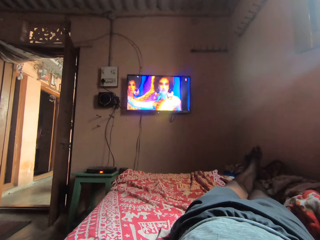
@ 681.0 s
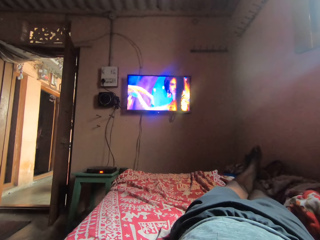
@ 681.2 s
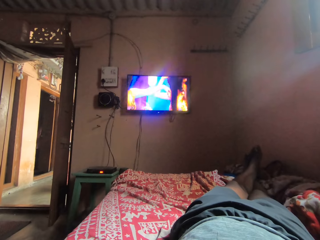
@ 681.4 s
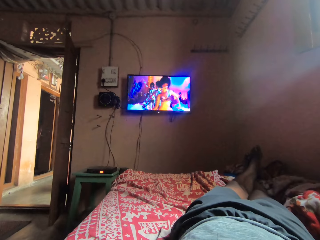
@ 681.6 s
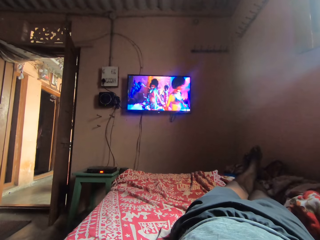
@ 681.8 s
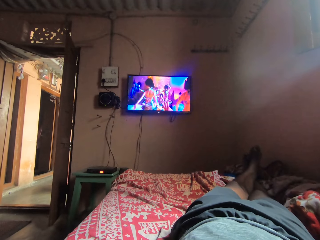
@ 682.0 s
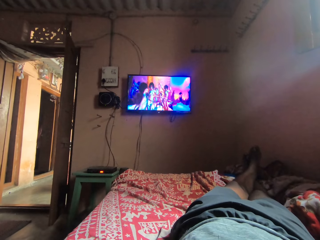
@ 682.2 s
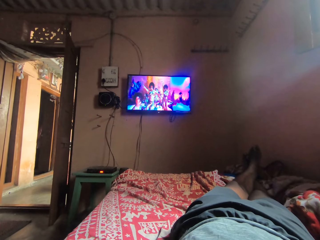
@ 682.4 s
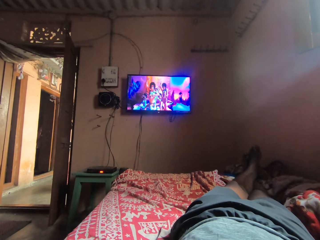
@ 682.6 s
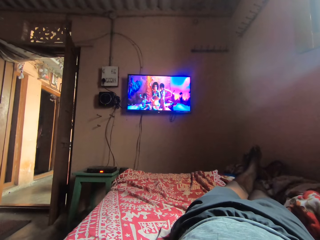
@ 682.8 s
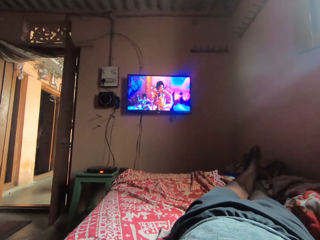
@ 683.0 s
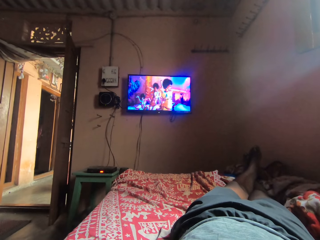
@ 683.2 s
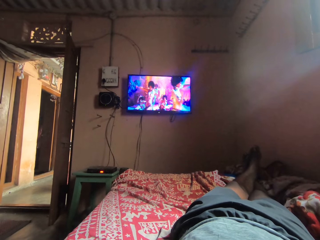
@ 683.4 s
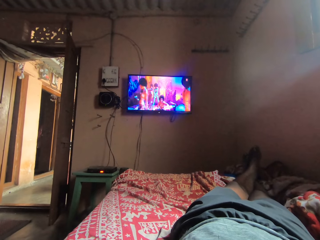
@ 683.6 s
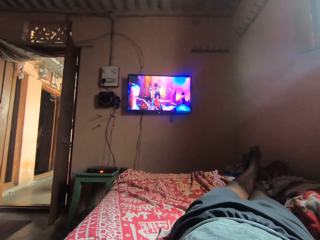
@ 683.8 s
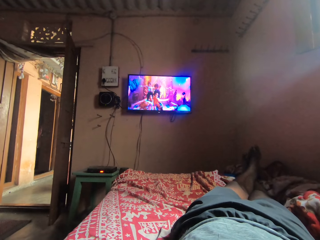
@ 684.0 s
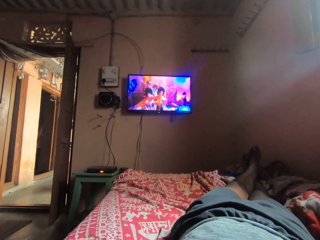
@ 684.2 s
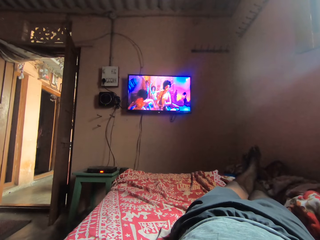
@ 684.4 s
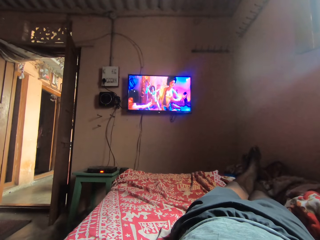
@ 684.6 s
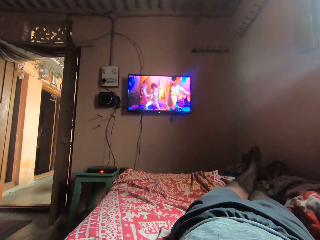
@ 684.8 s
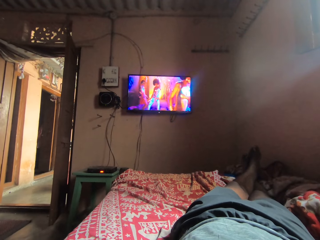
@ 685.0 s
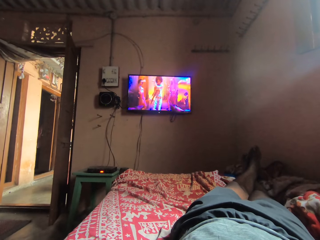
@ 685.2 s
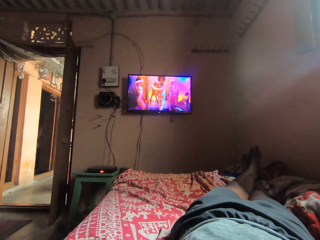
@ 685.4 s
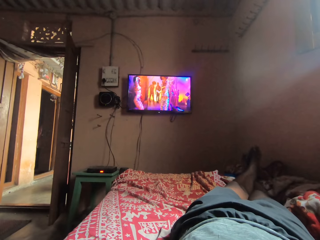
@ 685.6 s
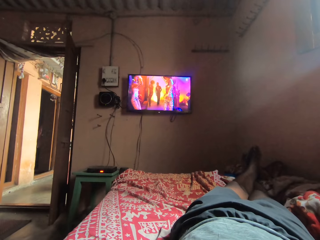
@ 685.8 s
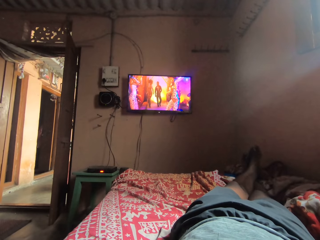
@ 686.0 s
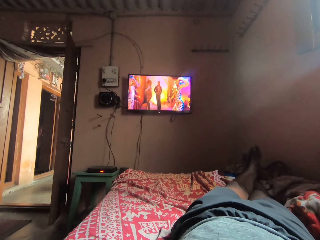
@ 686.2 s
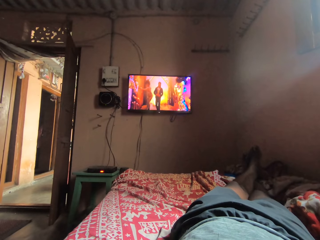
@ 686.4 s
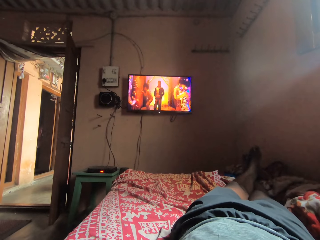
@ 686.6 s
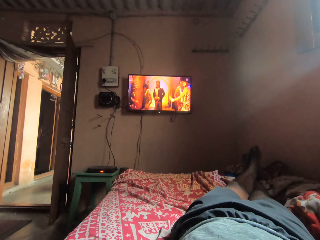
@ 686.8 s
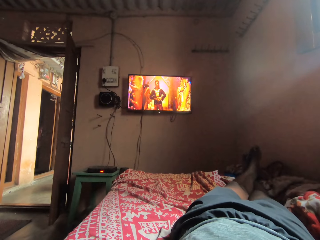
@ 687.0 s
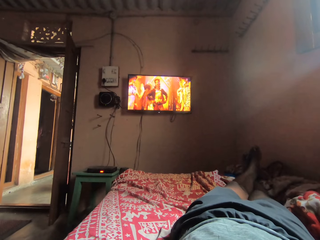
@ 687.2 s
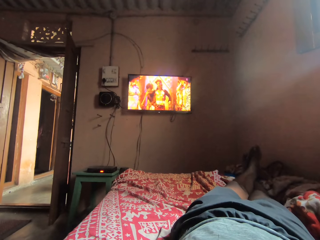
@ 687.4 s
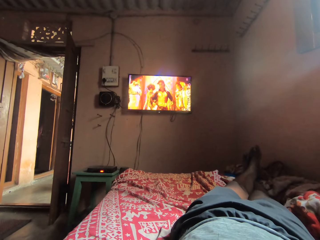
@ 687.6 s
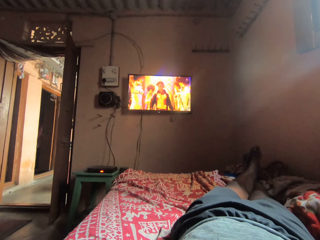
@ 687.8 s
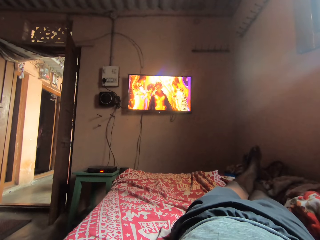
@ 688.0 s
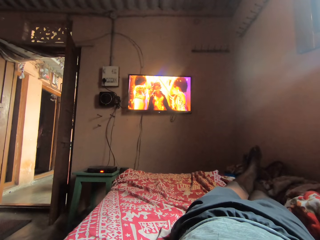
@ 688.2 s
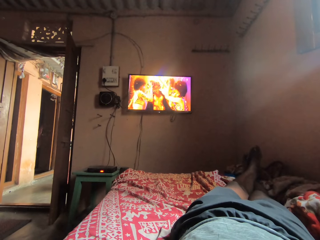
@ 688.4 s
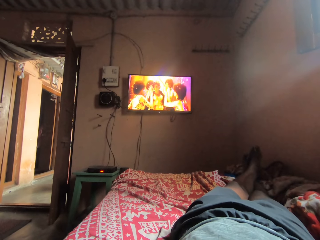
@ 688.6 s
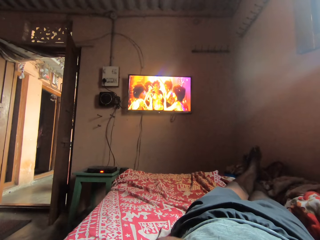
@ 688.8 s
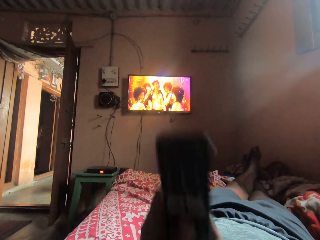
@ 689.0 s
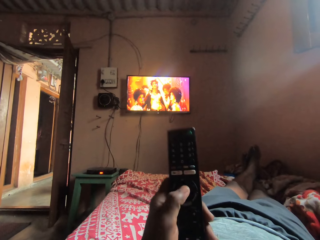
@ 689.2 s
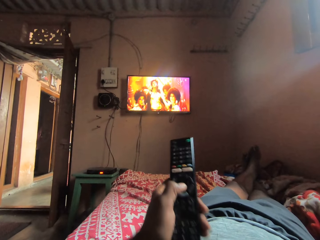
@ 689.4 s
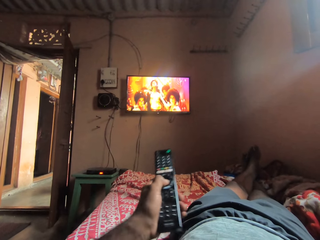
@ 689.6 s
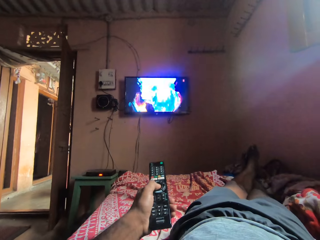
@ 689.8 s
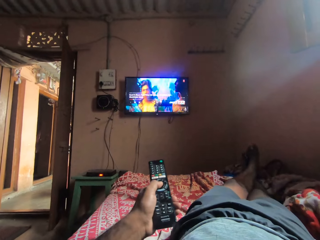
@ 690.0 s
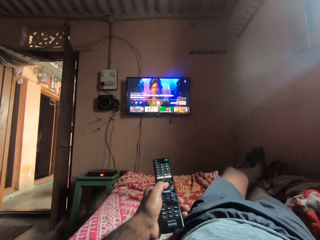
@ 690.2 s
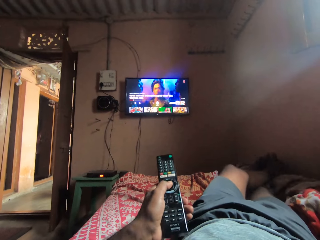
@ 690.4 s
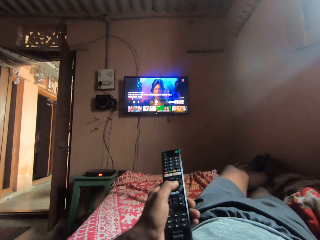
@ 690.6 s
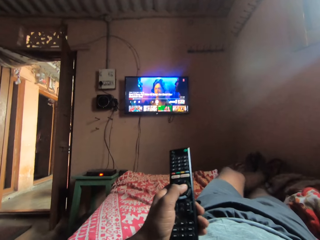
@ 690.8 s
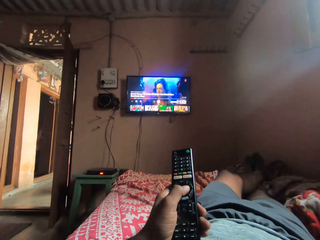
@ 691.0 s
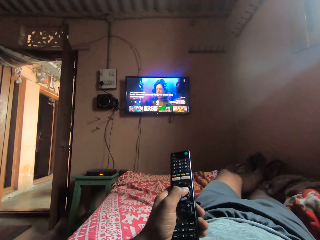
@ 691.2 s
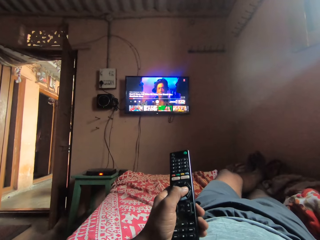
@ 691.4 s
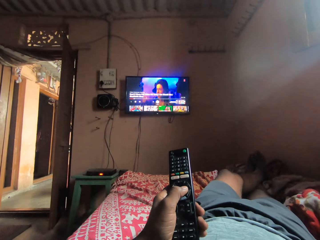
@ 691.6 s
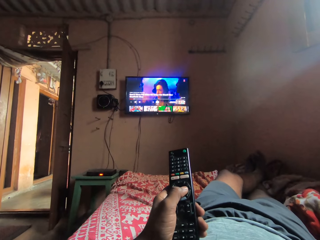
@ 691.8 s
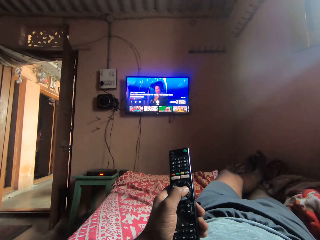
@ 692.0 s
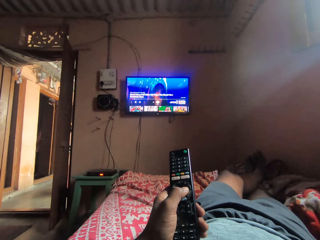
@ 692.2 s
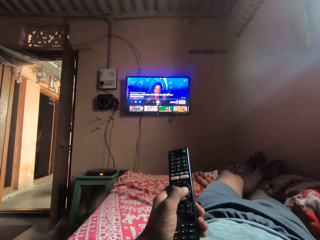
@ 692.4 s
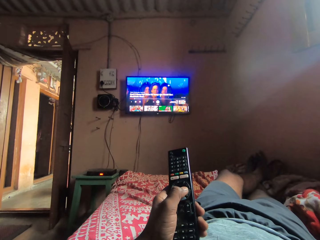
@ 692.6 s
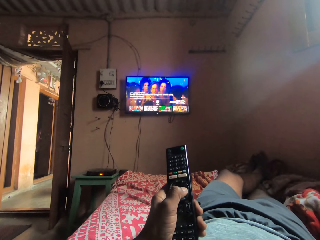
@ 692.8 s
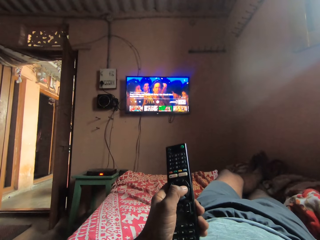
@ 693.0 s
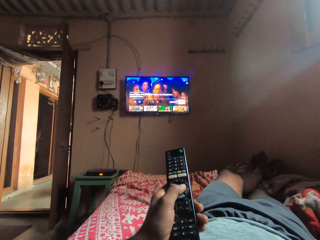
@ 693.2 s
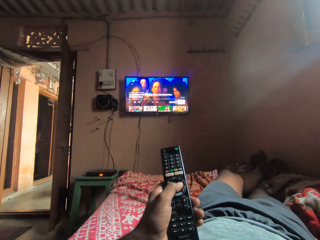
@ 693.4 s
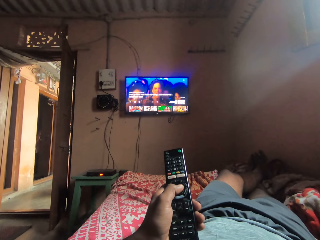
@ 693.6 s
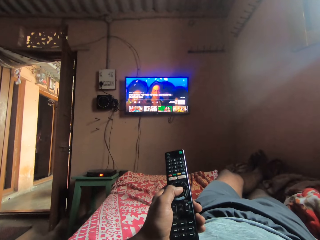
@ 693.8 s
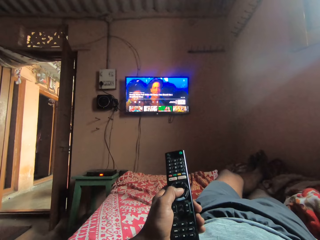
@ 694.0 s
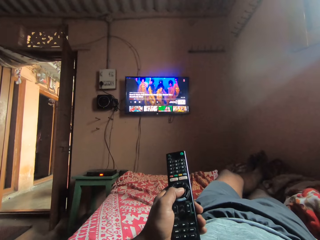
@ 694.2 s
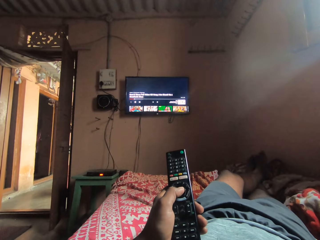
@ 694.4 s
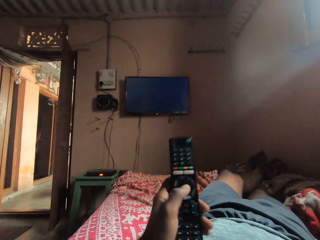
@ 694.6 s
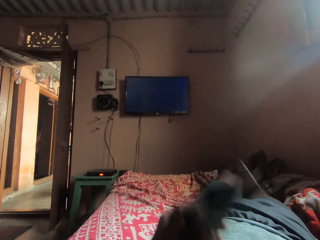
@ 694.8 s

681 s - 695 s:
The camera wearer watches television. They hold a remote. They operate the television with the remote control.

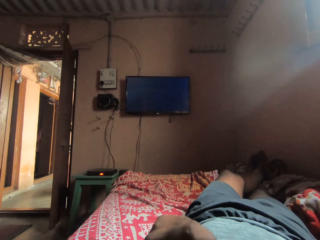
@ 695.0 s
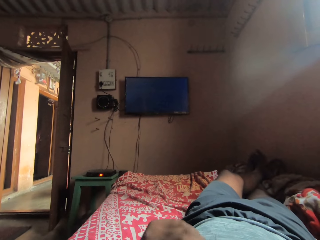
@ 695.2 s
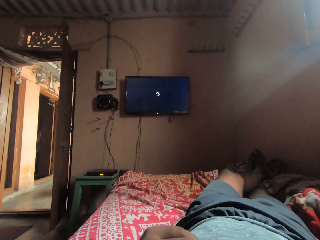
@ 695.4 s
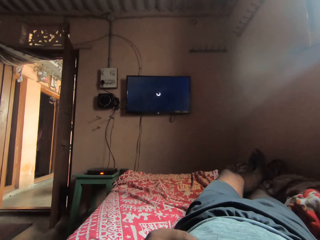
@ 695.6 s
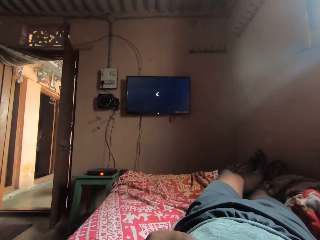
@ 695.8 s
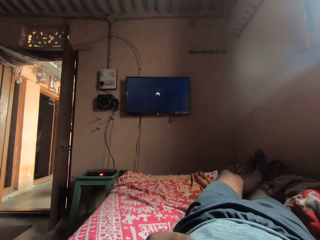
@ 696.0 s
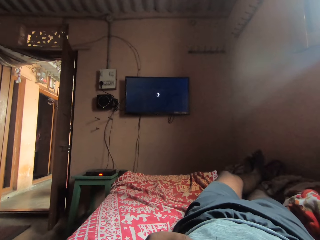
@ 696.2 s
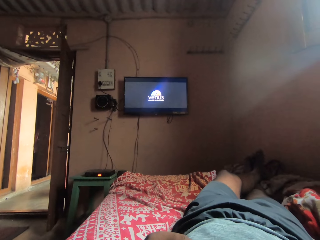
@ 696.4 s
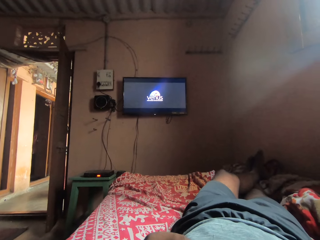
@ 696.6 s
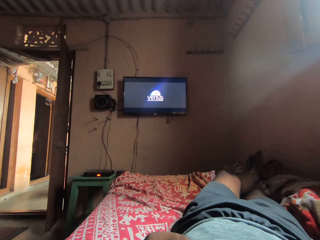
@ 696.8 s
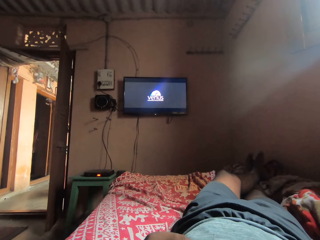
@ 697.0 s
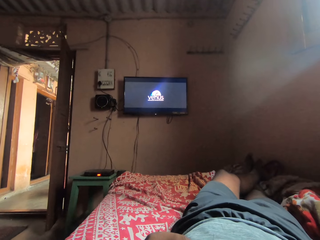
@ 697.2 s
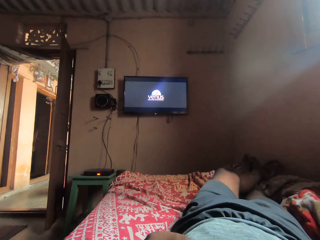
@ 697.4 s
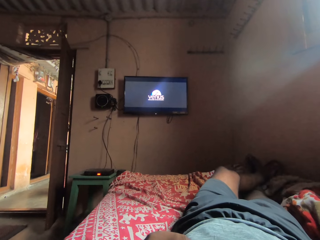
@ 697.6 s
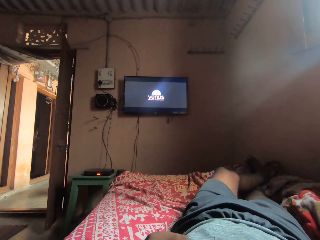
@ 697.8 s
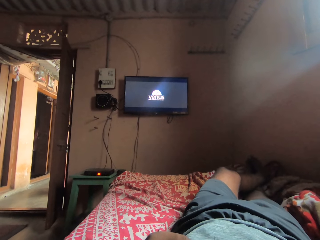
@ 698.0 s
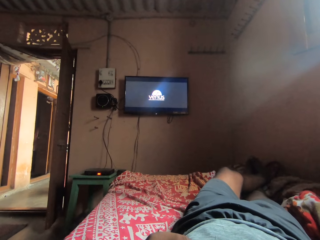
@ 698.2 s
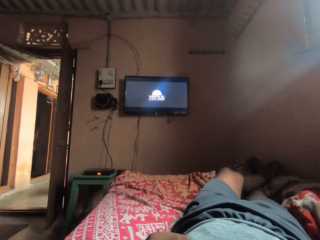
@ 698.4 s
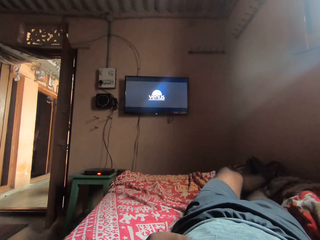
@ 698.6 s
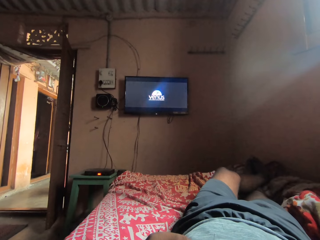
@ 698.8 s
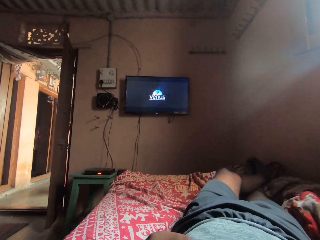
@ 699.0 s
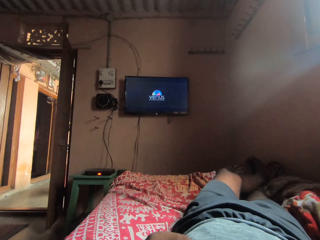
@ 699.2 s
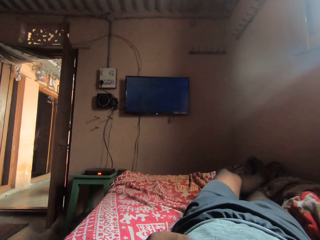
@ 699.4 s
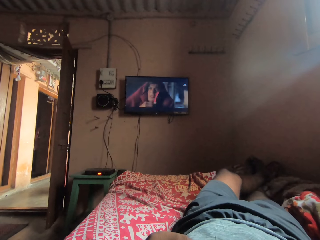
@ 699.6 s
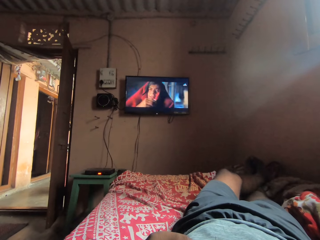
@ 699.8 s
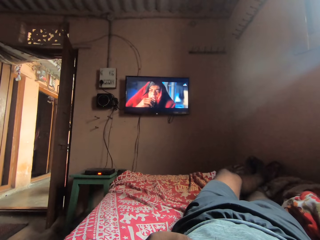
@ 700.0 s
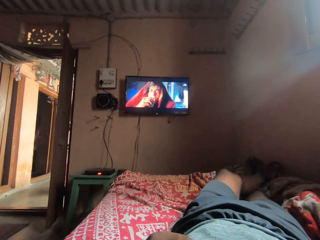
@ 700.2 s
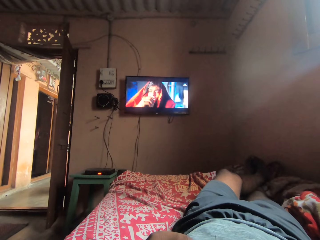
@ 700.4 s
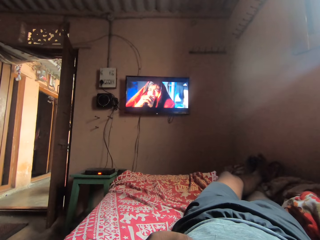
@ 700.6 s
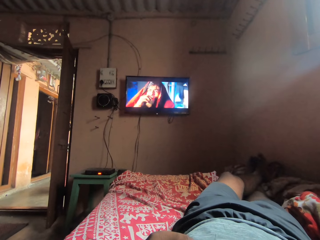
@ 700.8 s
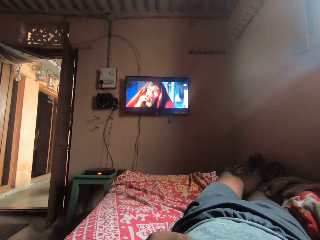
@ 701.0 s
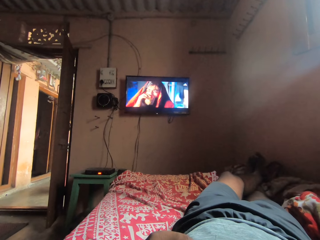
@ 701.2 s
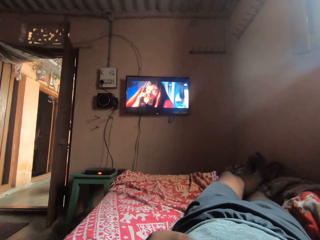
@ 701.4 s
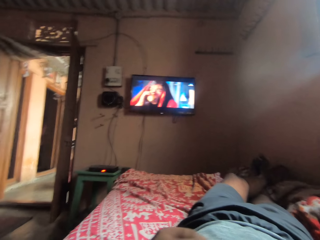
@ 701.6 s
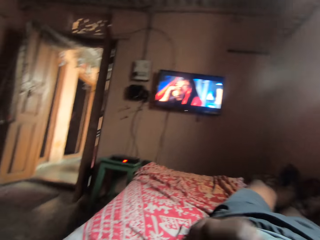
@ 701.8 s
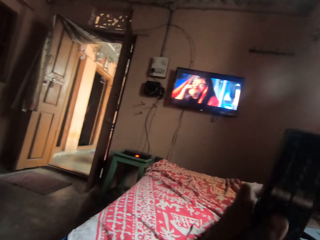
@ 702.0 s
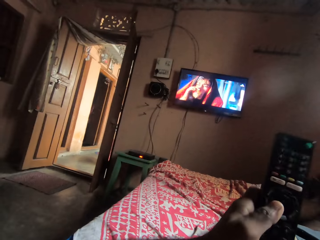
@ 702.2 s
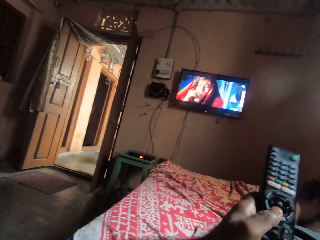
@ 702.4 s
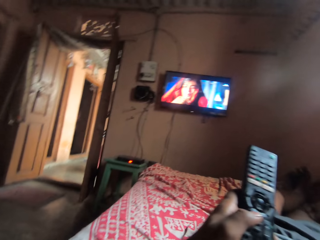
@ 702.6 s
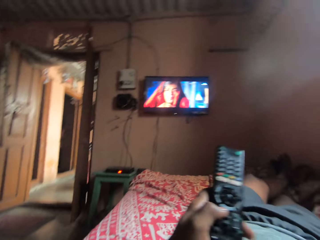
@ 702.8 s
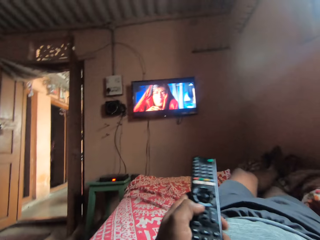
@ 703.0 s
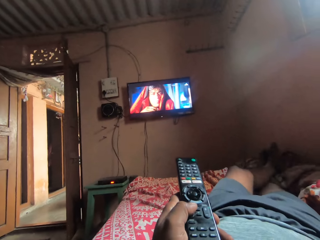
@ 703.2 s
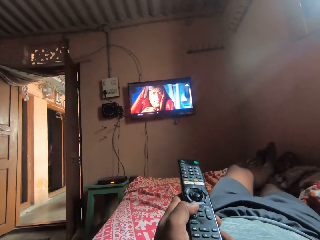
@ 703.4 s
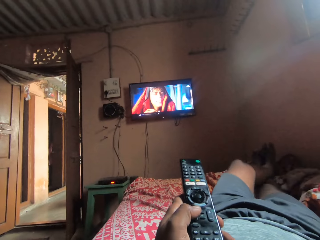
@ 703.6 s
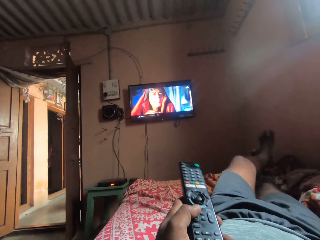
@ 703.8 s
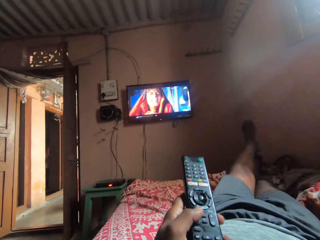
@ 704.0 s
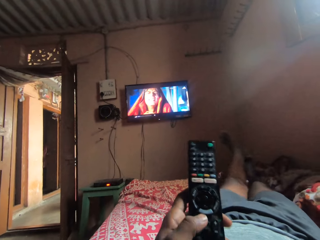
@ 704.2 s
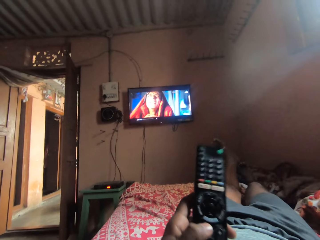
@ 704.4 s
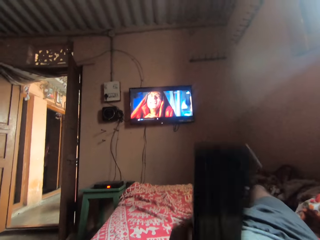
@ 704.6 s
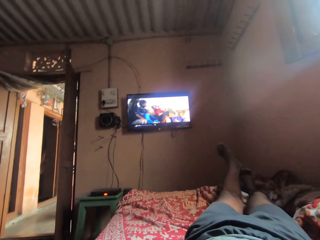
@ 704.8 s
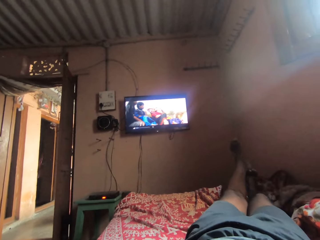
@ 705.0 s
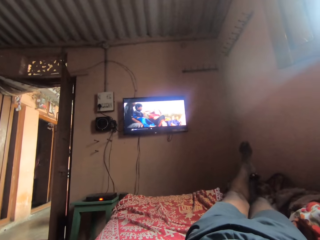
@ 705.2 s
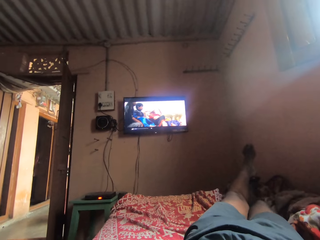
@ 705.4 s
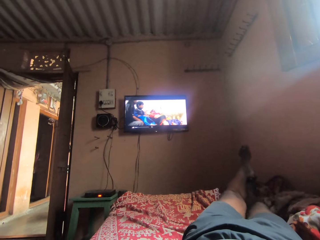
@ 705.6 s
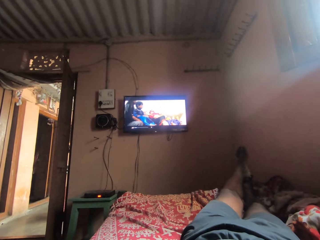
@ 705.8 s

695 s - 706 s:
The camera wearer stares at a television. They turn to the side, adjust something on the TV with a remote, and hold the remote.
